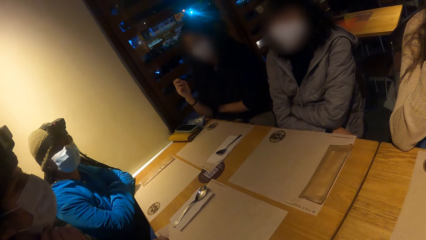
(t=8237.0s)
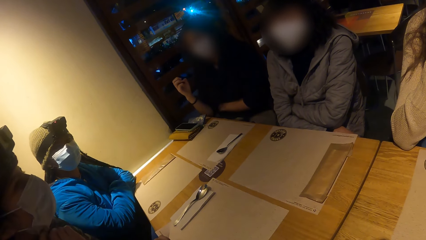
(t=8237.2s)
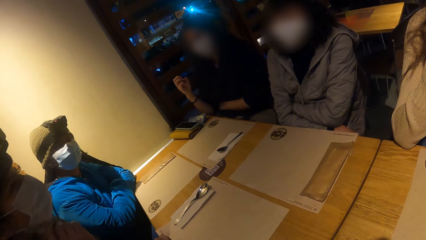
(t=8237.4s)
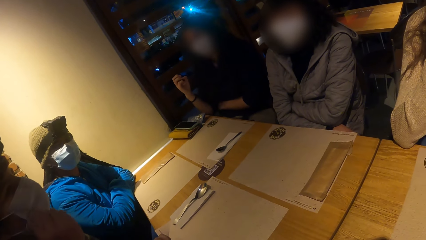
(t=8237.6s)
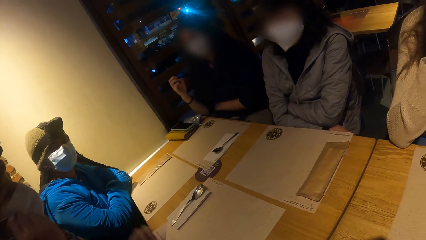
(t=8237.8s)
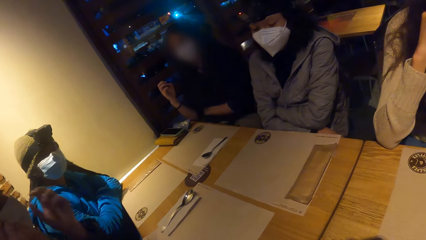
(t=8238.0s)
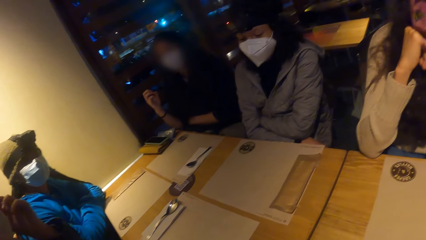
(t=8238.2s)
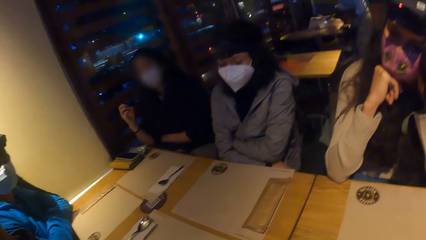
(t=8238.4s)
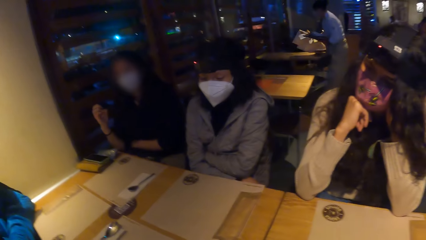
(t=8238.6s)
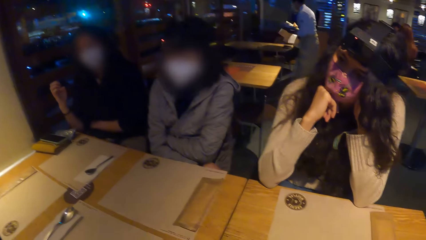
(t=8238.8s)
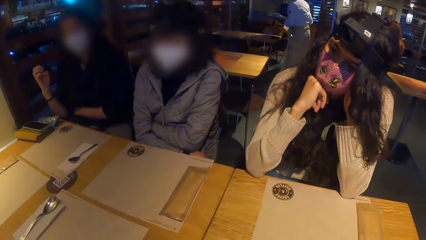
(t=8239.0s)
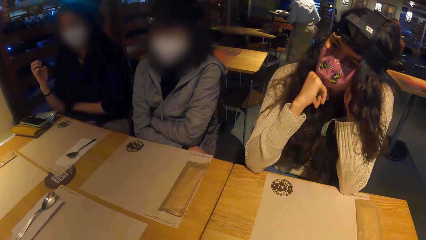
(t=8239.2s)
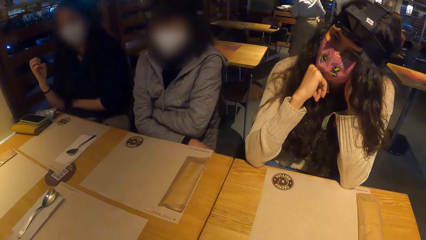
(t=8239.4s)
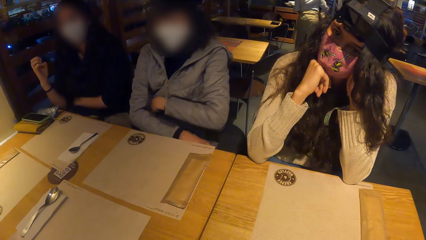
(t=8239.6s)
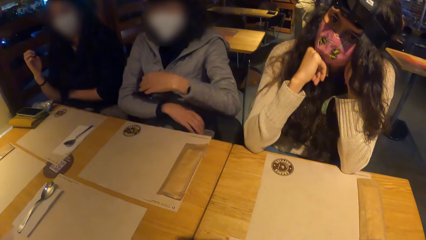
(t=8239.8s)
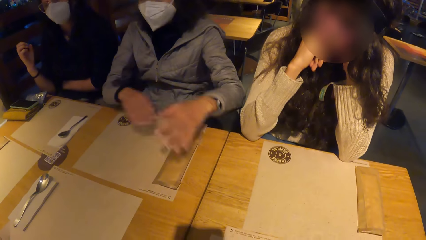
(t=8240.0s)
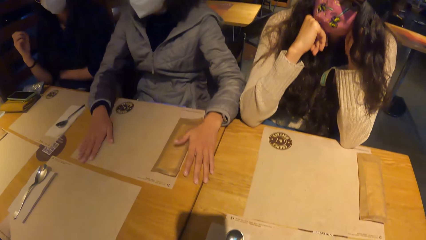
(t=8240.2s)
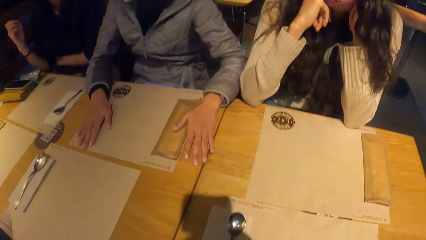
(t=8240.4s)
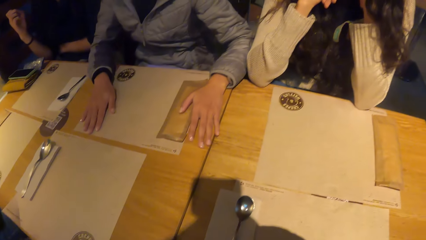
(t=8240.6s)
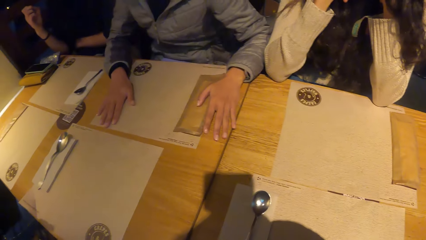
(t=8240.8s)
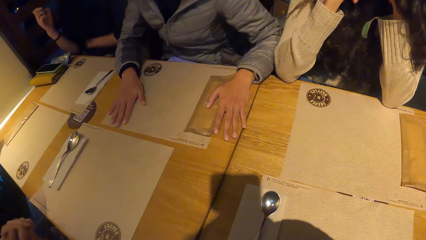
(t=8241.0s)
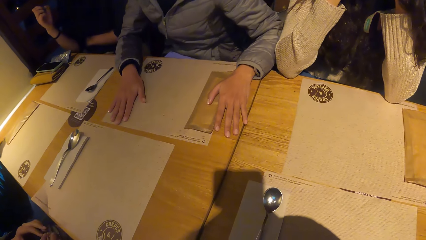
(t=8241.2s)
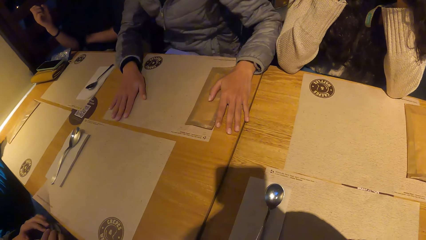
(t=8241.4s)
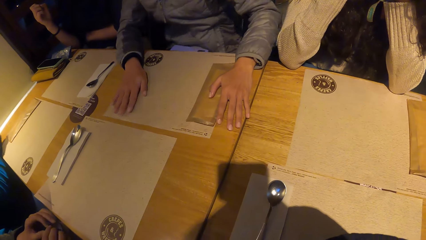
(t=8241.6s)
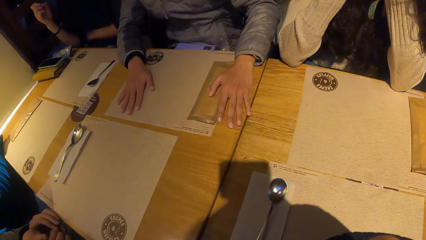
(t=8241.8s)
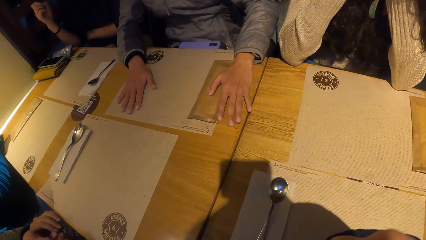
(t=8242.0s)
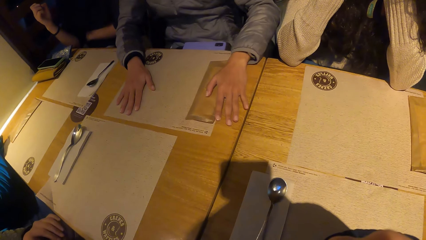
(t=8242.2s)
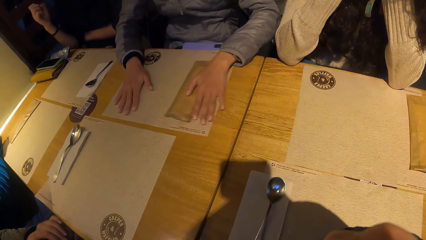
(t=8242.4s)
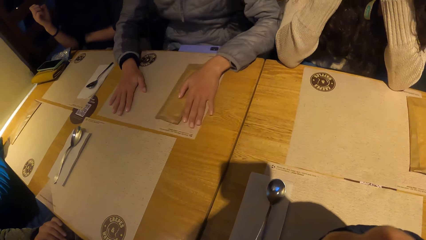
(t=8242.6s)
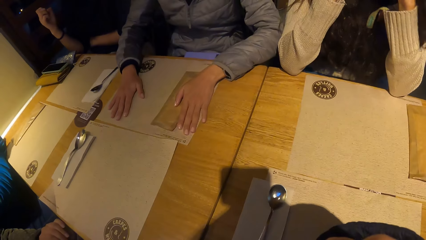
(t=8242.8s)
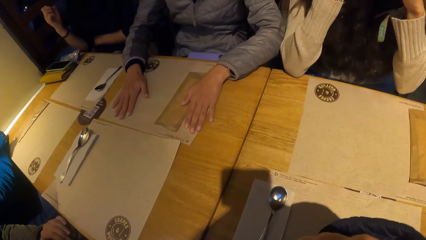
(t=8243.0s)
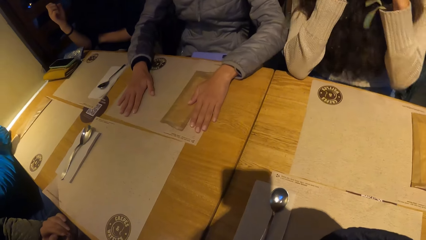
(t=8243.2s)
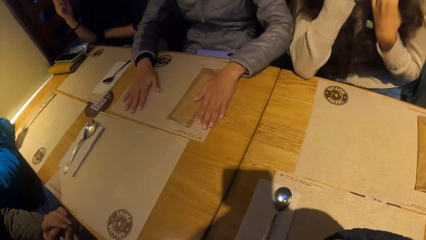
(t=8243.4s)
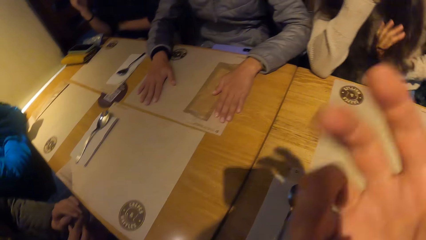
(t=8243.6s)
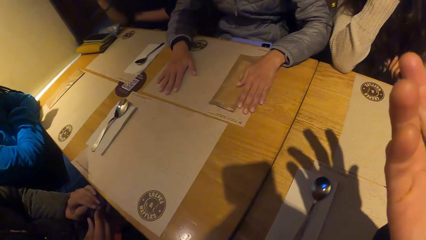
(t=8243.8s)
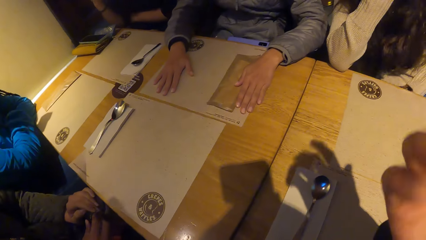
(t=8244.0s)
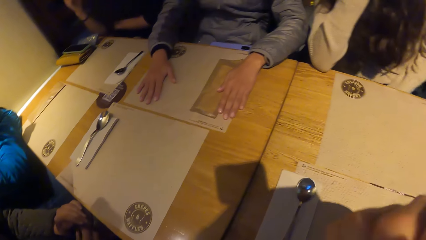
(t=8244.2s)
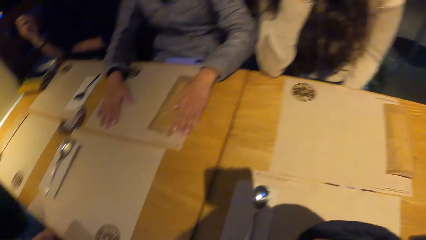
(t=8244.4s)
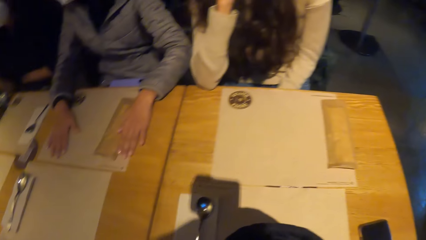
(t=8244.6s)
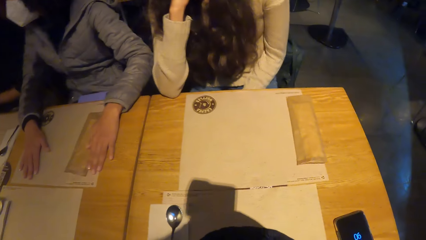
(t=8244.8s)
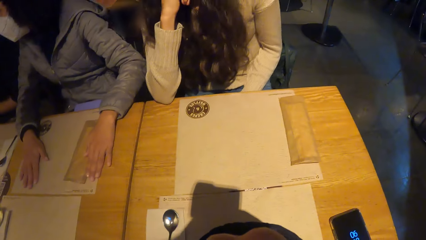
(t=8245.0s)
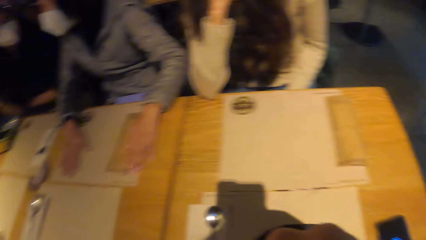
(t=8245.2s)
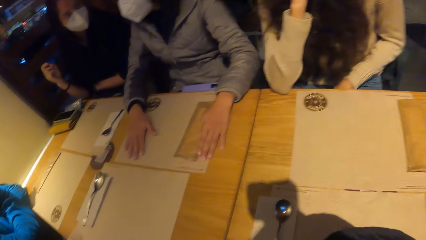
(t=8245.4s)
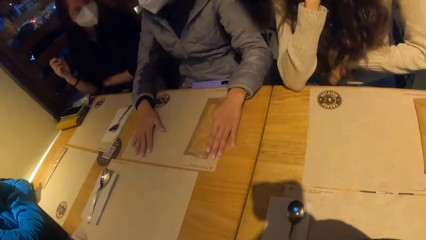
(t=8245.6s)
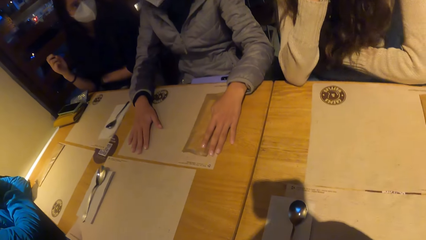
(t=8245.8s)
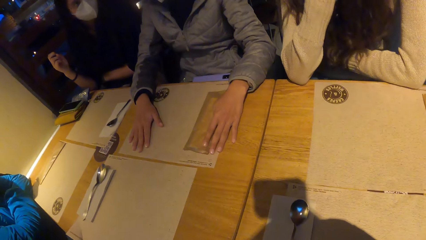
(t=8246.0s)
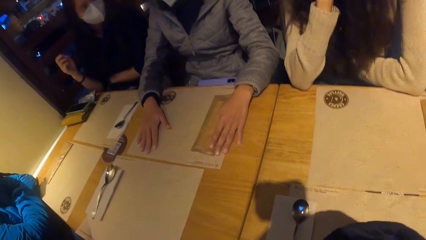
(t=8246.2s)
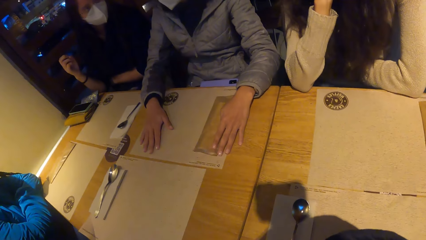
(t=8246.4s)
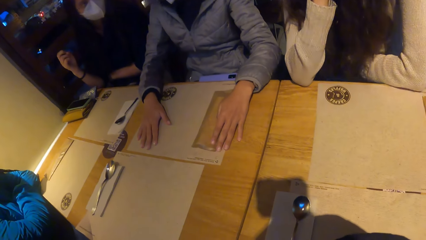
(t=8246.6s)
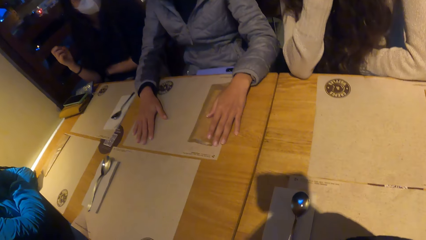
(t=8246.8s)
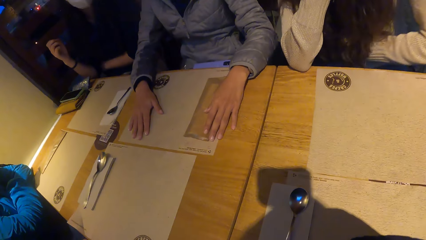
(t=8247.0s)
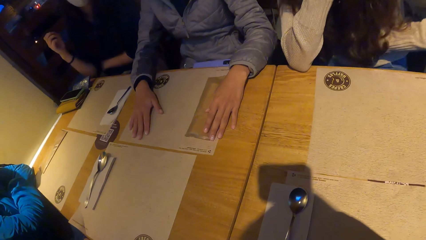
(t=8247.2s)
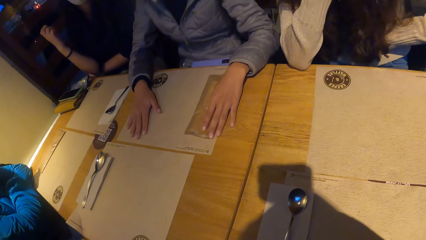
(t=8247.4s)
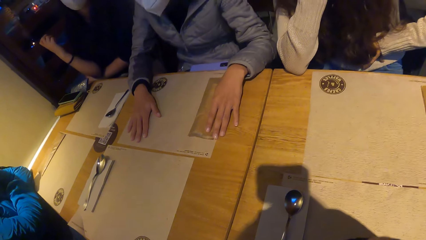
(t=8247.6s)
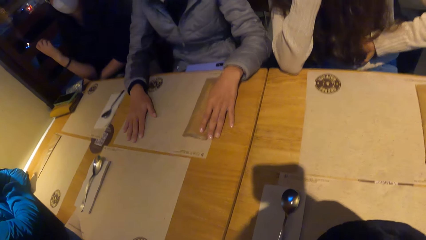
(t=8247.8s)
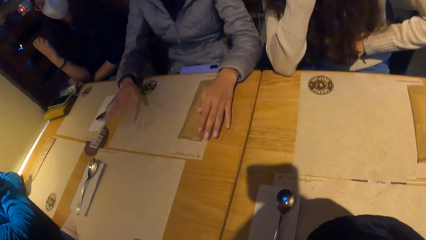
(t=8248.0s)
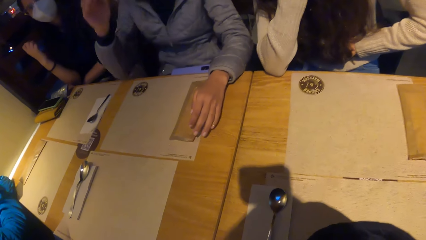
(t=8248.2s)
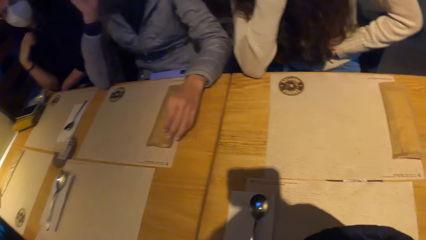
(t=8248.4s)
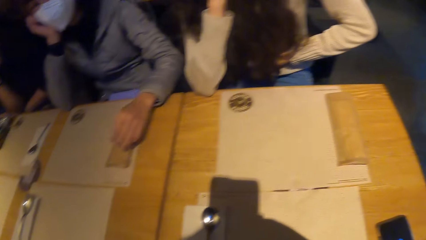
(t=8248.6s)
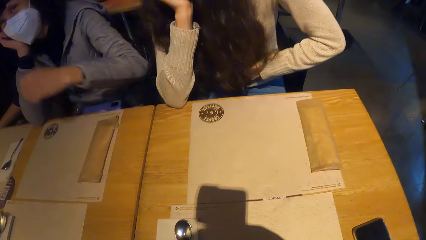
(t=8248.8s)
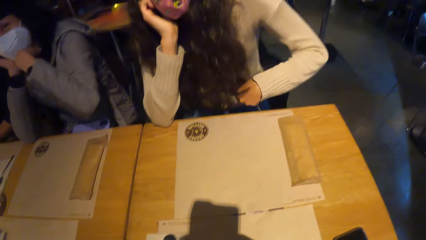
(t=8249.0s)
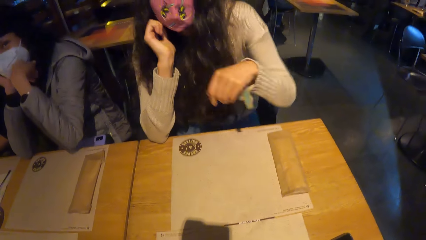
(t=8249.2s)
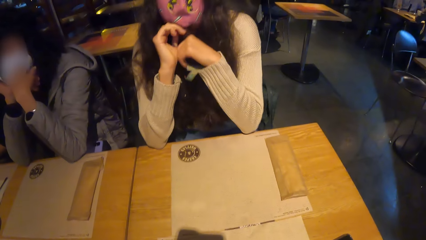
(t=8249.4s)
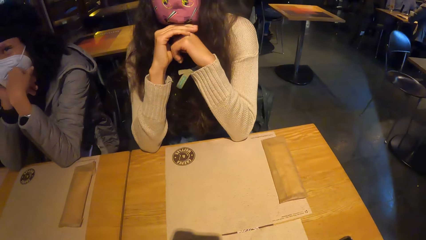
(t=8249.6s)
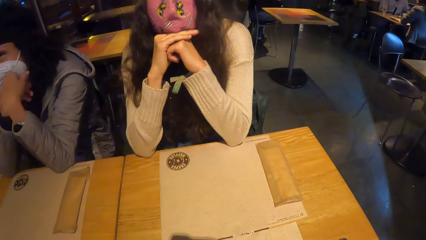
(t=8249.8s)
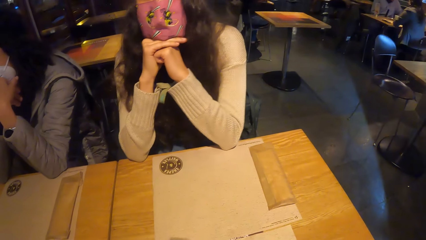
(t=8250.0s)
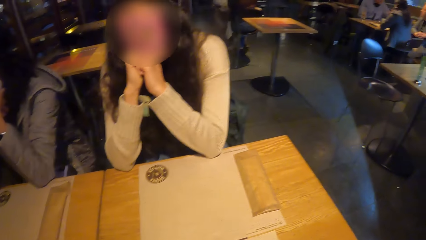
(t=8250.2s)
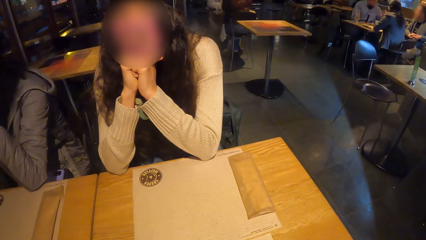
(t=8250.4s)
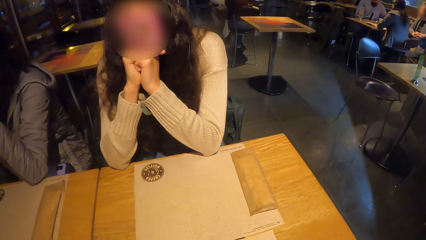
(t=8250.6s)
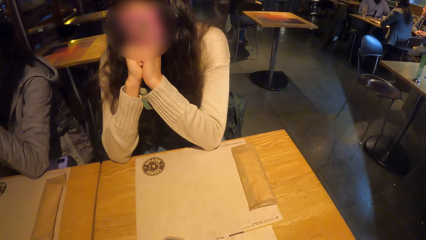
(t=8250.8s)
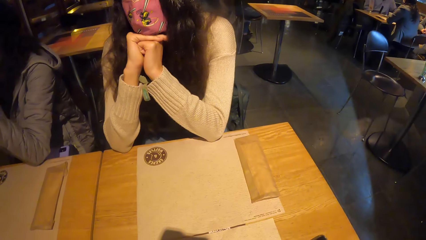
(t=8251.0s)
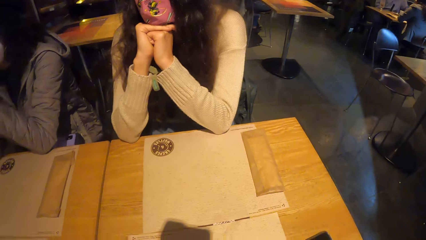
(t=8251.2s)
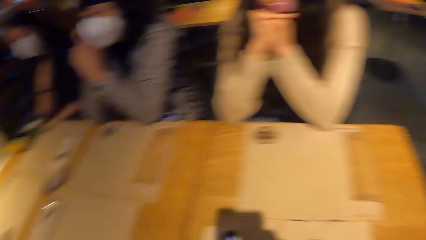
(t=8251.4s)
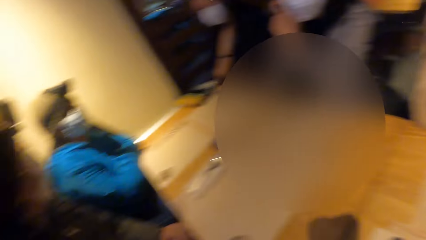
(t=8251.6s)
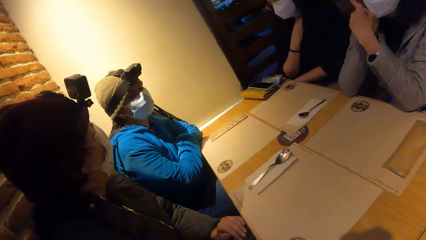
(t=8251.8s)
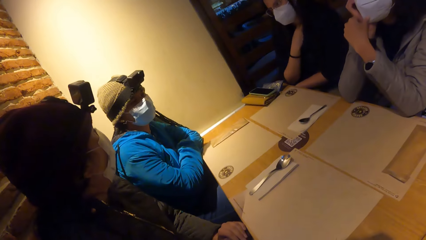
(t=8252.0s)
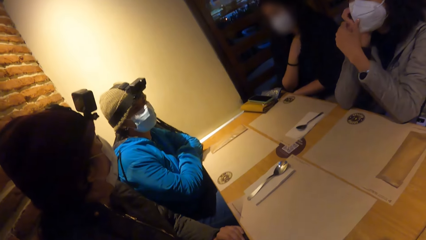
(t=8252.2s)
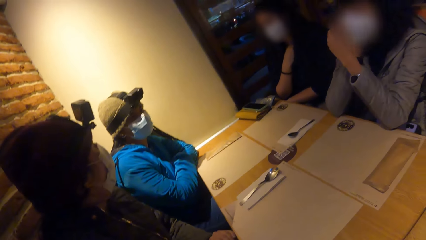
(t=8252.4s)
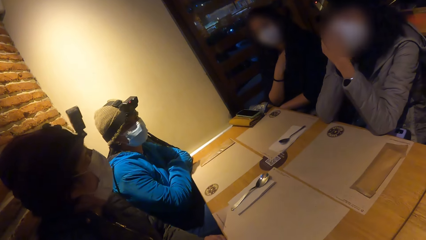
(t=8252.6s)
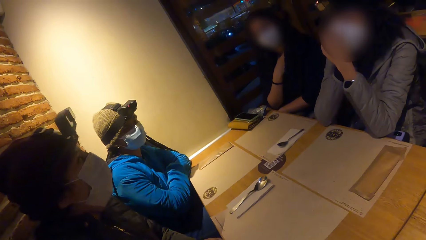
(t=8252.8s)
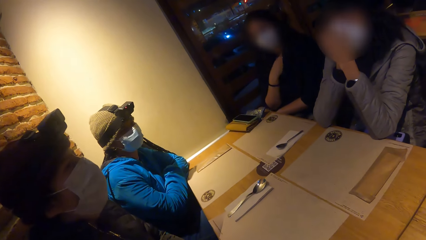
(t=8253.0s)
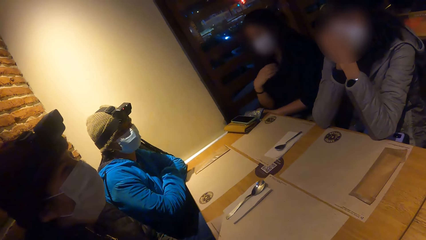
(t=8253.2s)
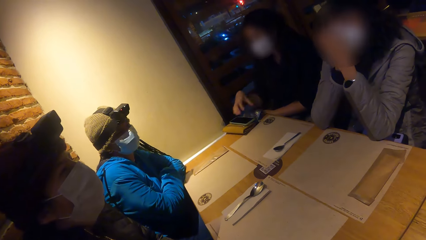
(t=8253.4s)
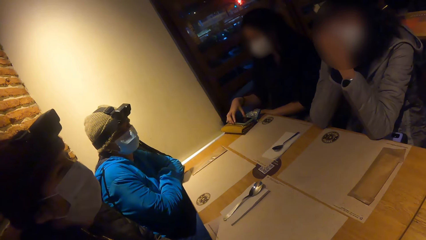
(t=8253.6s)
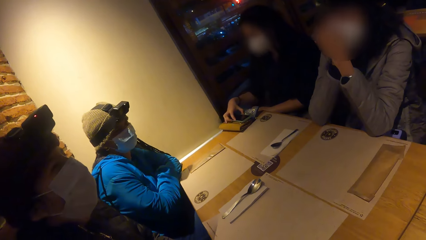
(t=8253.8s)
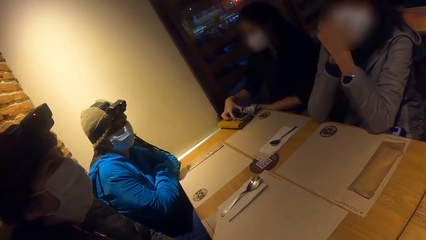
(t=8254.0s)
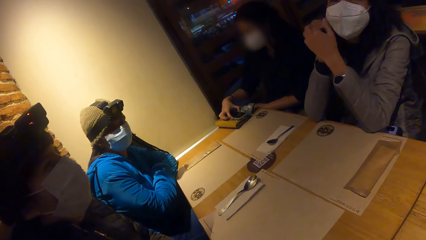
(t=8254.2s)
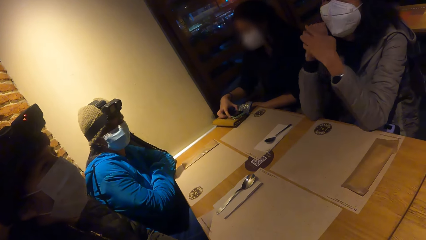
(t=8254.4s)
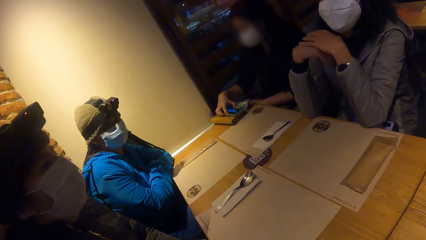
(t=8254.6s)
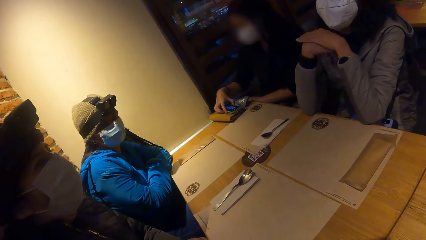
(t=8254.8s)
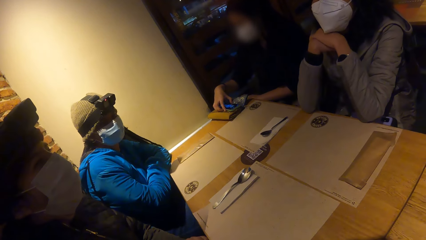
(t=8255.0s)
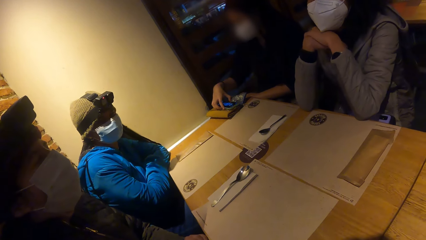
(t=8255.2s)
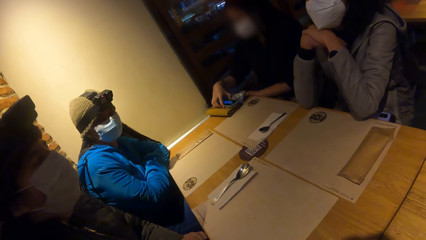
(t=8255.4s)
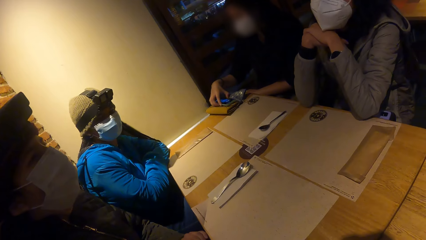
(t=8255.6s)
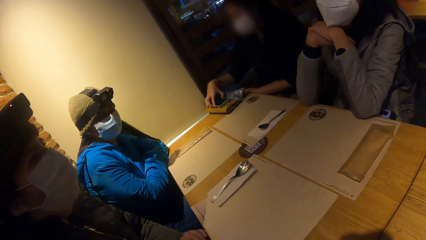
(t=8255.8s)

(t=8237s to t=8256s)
A person adjusts a mask on the face. Another person straightens hands on the table. A woman places her left hand on a pack. The woman places her right hand on a table mat on the table. The woman moves the pack on the table with her left hand. The camera wearer makes a gesture with his right hand. He looks around. The second person touches the face. A third person converses with the camera wearer. The camera wearer looks around. The first person converses with the third person. Another woman touches a mobile phone on a purse on the table with her right hand.
